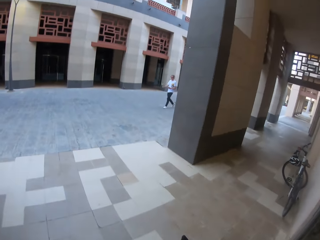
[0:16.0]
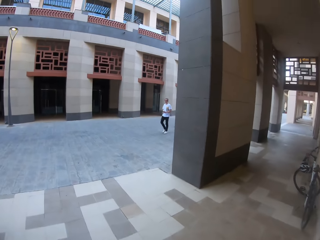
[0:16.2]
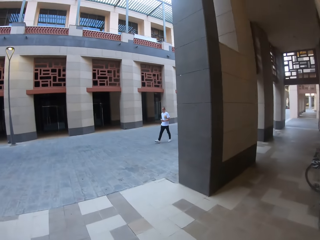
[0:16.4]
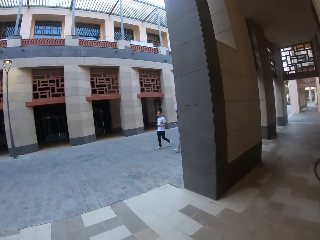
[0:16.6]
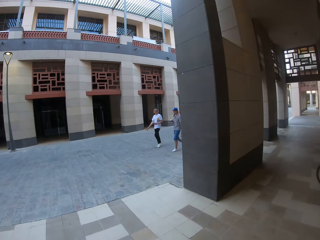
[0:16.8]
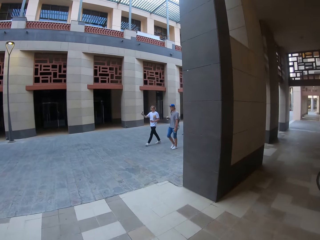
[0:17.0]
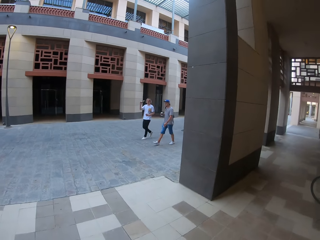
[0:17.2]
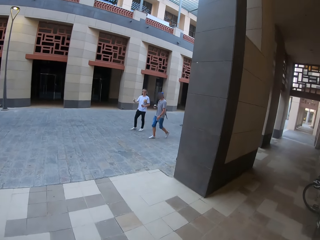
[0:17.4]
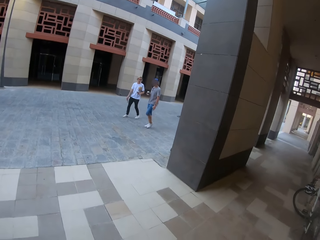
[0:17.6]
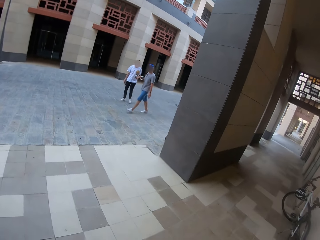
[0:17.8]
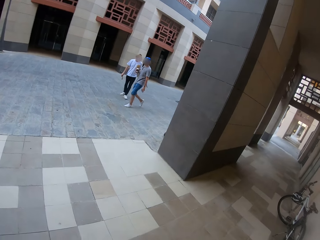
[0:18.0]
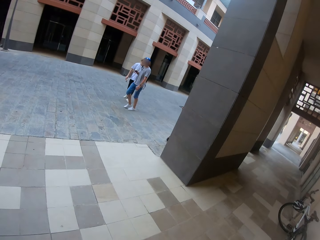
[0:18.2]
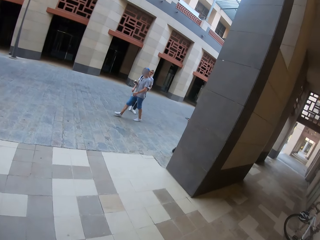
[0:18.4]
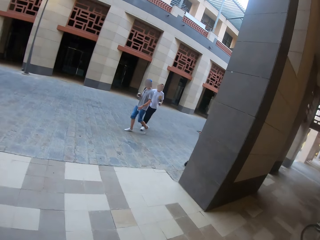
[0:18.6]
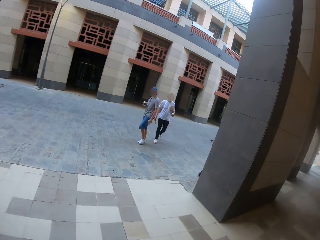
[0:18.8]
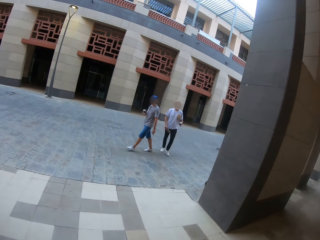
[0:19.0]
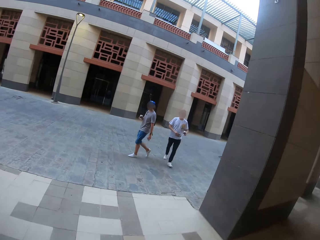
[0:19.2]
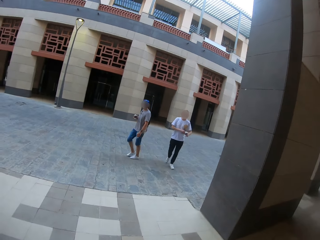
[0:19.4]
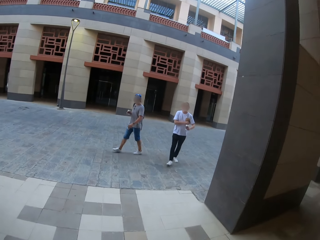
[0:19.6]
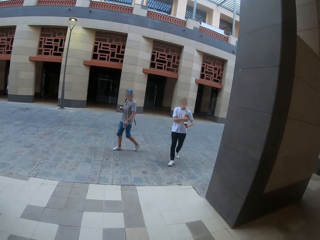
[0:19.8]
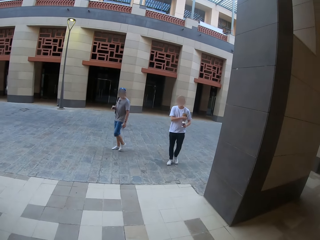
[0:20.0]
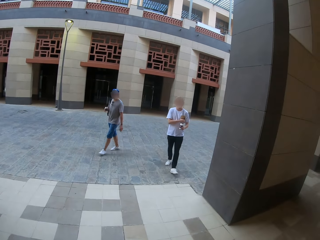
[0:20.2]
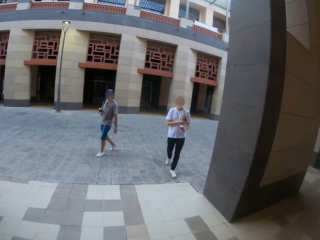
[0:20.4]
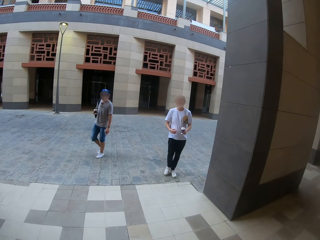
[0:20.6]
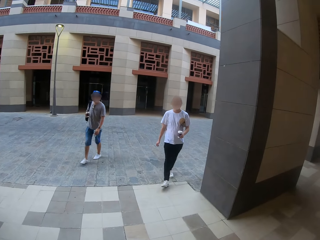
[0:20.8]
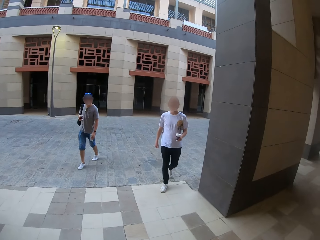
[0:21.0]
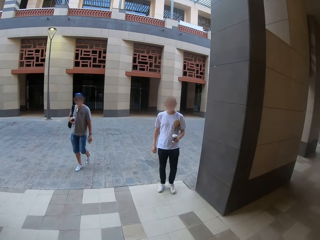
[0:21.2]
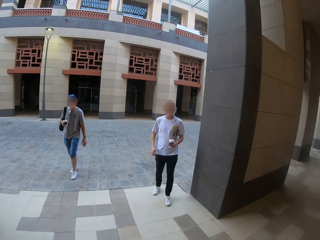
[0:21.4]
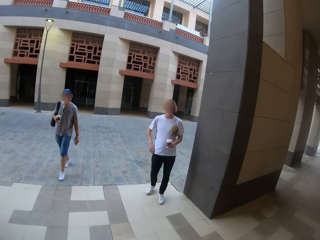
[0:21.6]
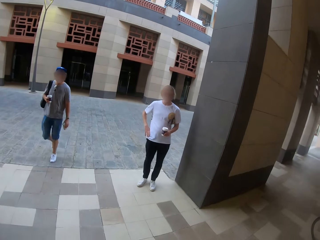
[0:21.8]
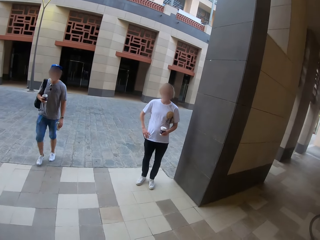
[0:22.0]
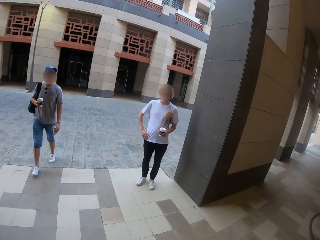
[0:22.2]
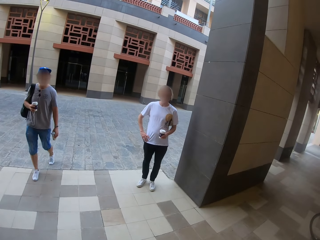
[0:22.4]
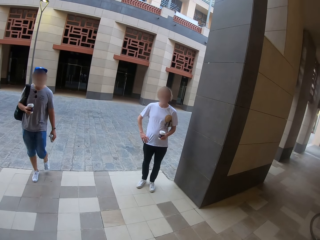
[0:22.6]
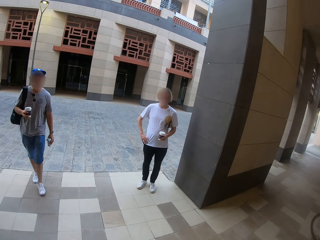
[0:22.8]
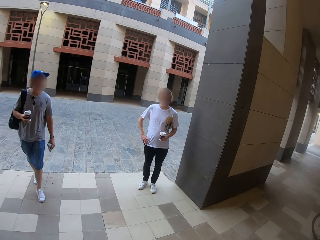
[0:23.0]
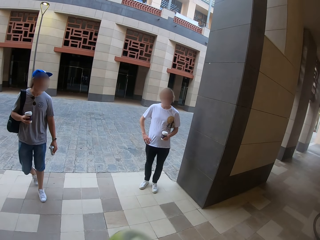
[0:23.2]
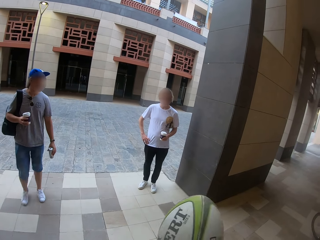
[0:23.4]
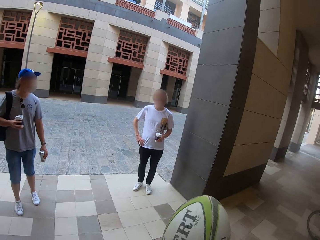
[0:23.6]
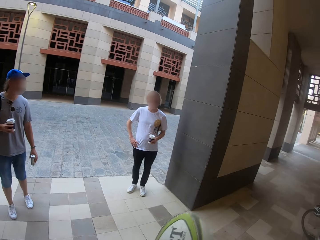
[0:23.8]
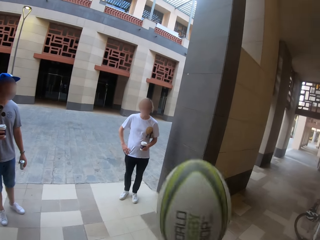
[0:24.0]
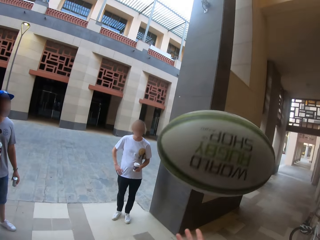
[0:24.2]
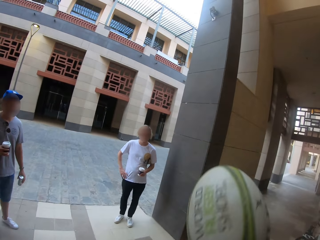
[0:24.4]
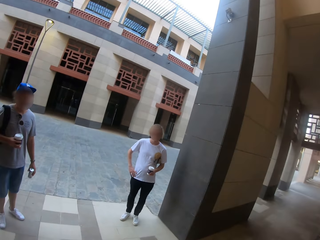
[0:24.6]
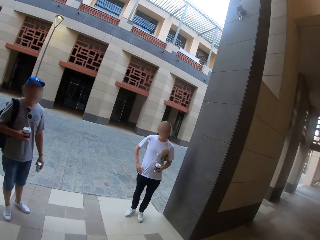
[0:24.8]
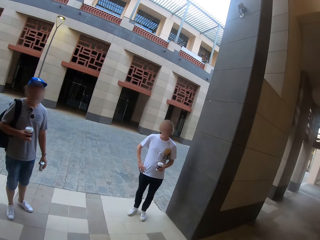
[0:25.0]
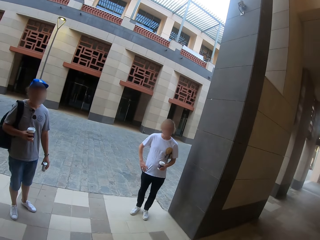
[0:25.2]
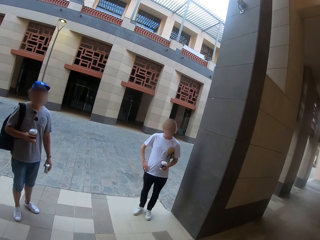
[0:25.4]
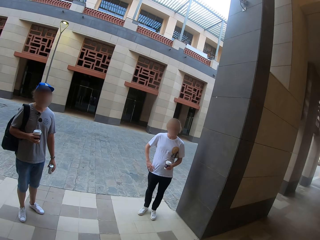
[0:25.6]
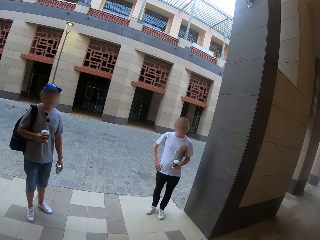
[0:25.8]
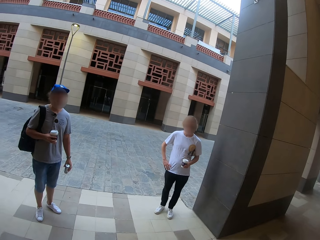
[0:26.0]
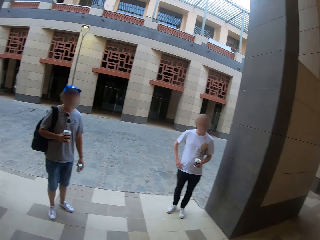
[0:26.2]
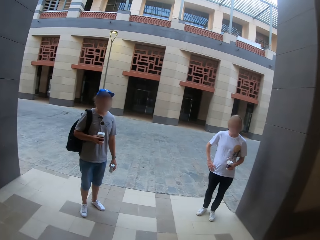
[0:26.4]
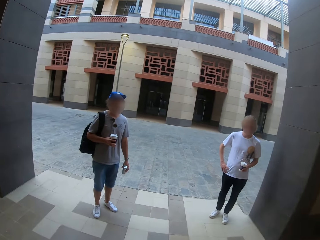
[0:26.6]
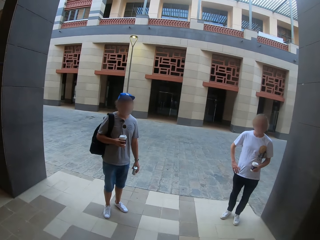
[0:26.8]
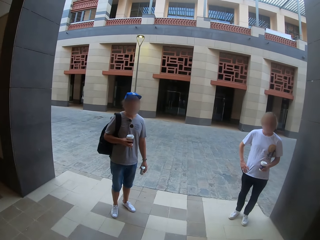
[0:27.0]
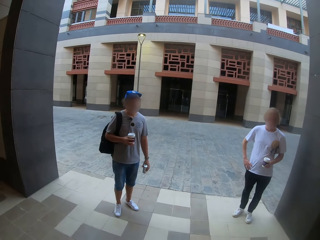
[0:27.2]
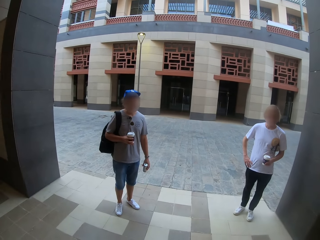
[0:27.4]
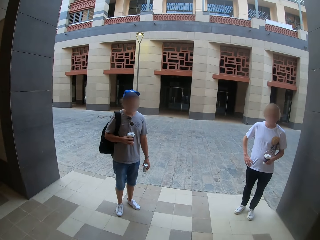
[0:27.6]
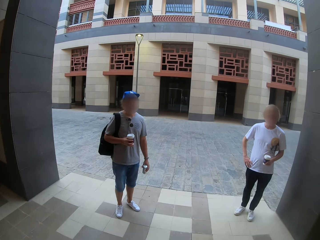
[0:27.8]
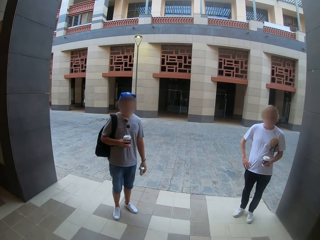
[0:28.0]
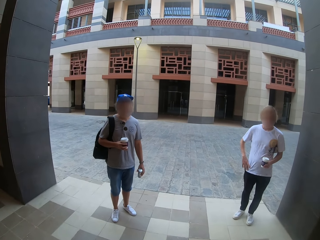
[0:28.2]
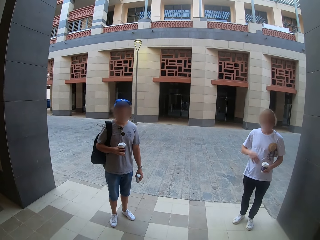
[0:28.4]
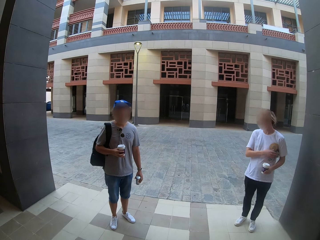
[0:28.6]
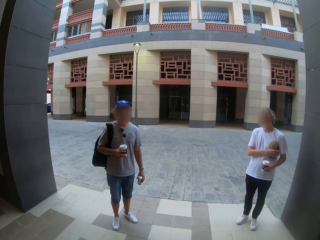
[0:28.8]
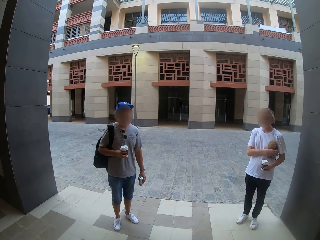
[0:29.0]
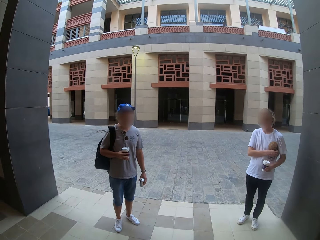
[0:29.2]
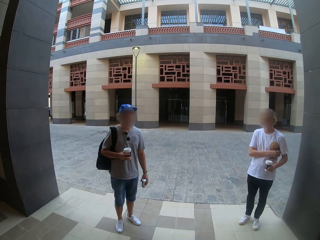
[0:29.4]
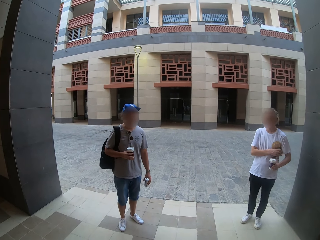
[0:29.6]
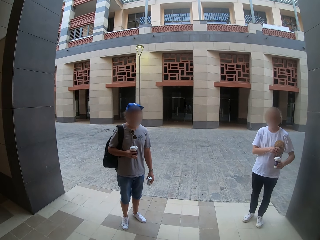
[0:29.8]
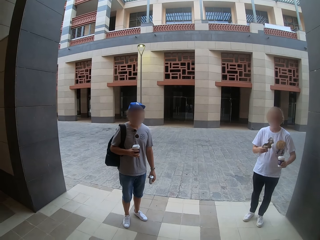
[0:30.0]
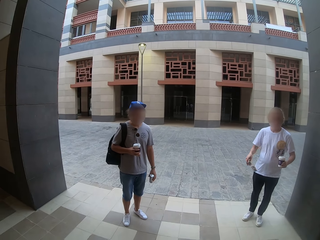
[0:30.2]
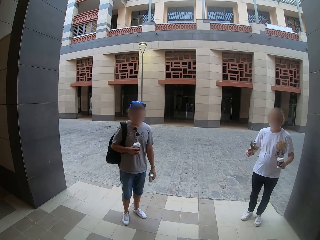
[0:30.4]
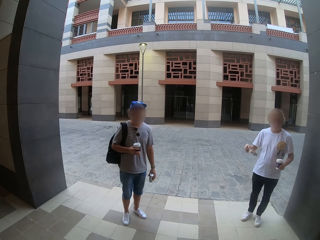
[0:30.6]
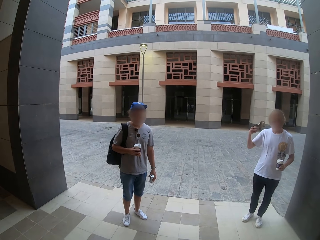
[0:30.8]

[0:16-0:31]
The camera wearer pushes the bicycle. They stand on the balcony. They take the bike from the store then put it outside. A person and another person walk in. The camera wearer throws the ball up. They dribble the ball by hand. They stand.

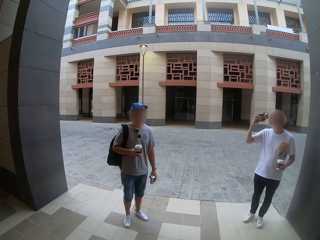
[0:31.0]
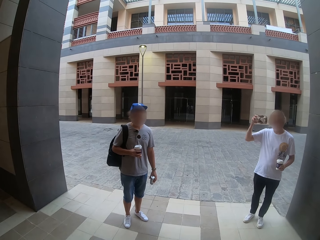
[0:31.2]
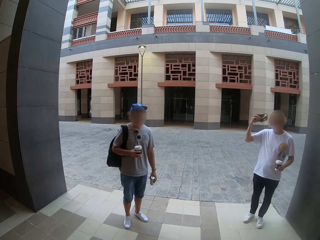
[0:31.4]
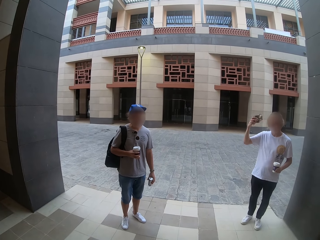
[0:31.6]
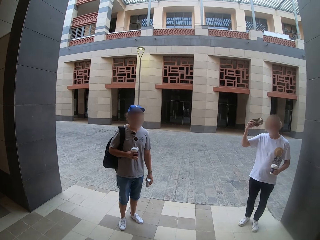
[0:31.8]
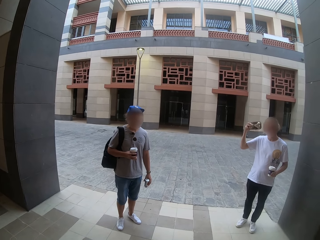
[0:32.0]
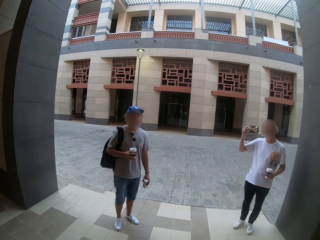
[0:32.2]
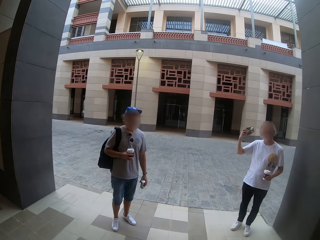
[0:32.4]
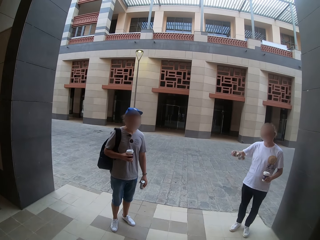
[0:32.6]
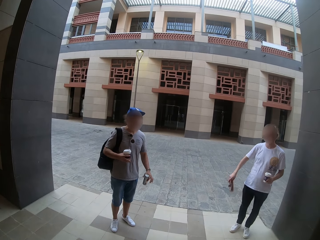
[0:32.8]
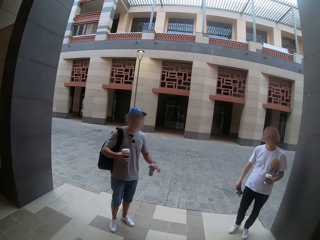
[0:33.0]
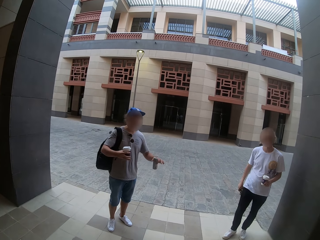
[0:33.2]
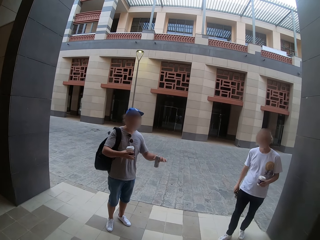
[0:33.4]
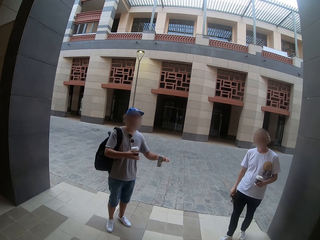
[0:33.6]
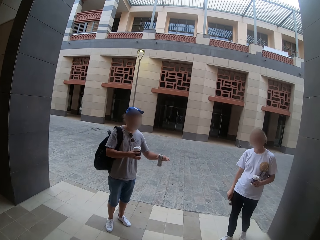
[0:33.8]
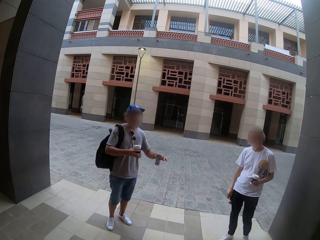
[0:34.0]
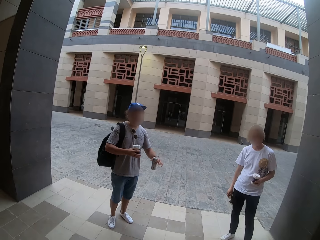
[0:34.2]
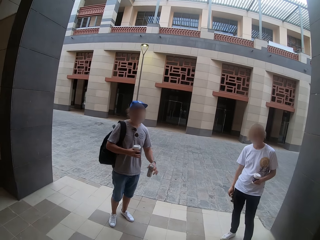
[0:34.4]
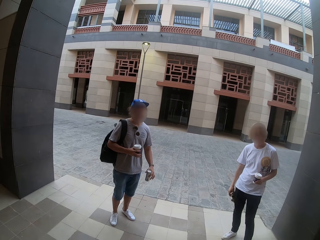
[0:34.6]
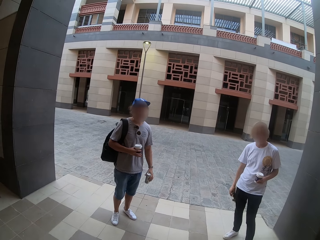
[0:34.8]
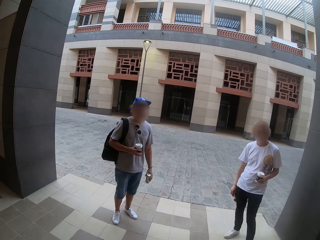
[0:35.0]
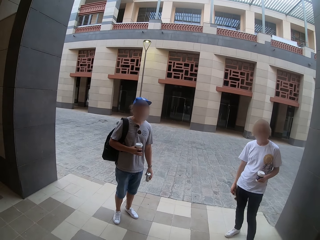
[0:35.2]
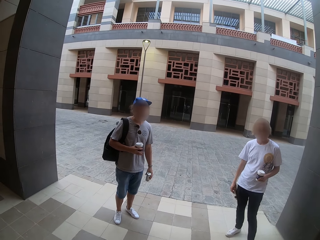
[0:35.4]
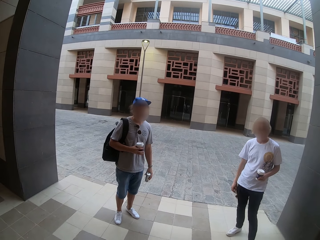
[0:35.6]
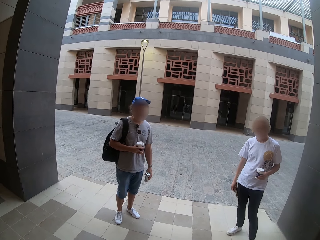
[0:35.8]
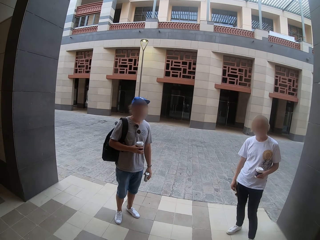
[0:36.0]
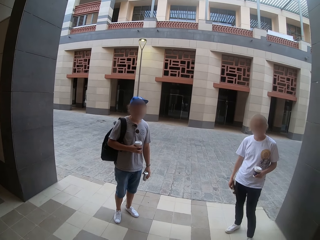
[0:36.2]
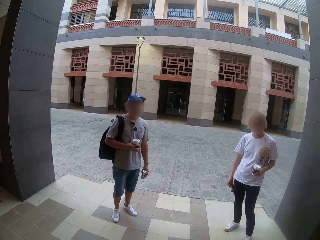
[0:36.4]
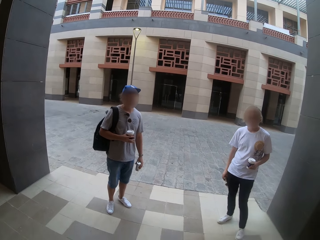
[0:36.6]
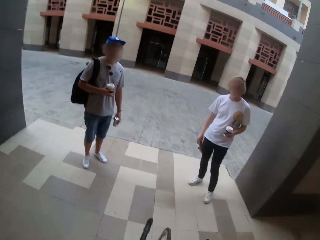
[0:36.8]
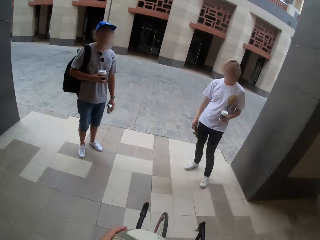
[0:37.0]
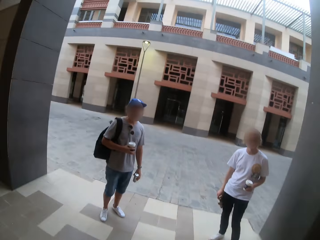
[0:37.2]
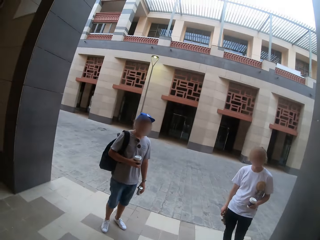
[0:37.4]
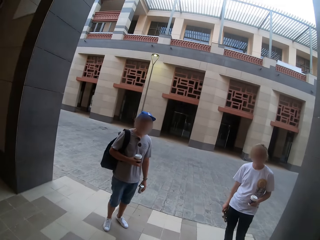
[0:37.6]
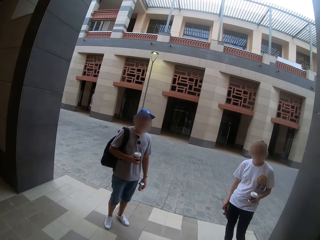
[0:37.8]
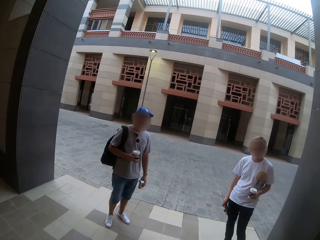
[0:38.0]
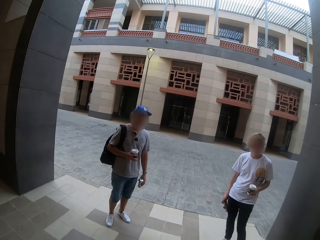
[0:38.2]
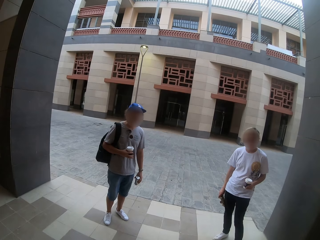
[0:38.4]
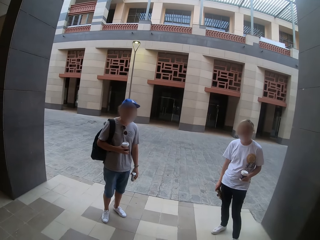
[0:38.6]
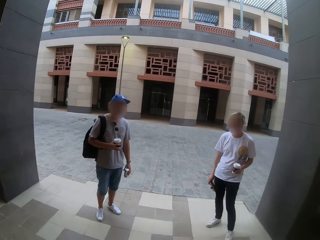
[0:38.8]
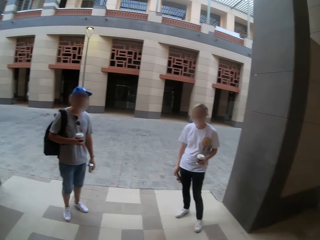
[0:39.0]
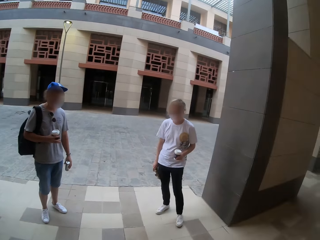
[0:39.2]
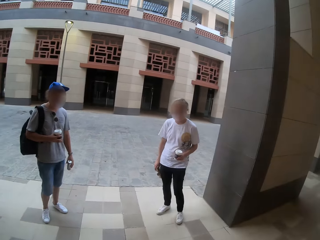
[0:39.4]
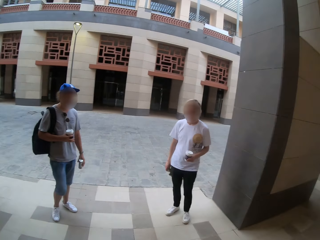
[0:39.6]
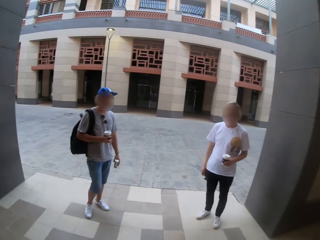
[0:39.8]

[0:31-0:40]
A person takes out an object and fans himself.
